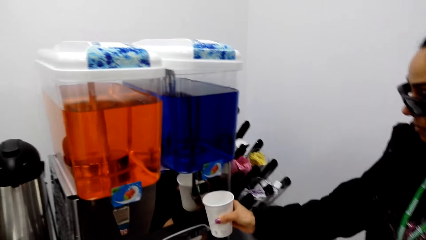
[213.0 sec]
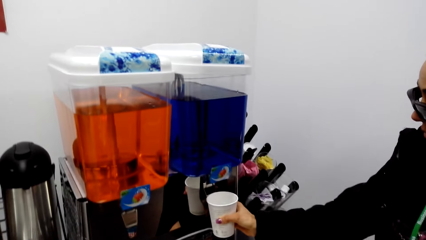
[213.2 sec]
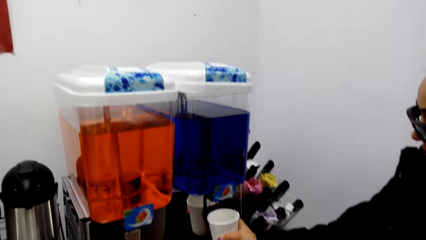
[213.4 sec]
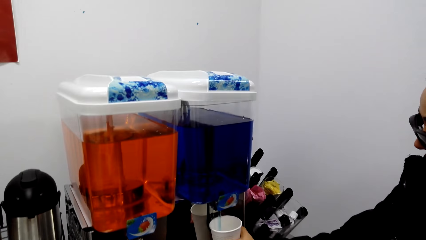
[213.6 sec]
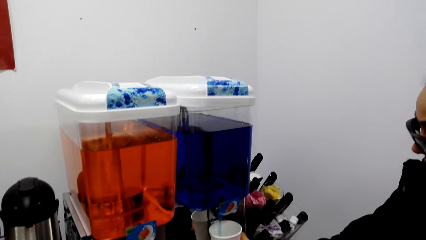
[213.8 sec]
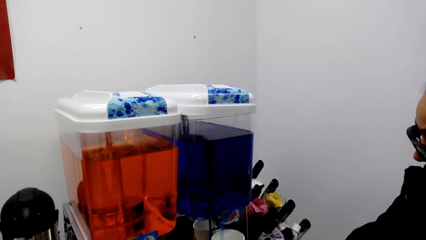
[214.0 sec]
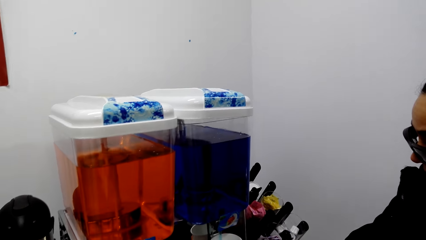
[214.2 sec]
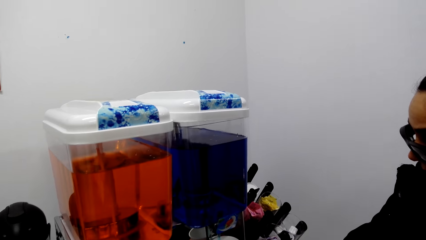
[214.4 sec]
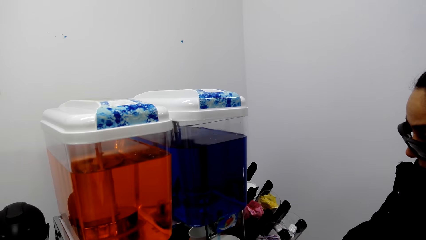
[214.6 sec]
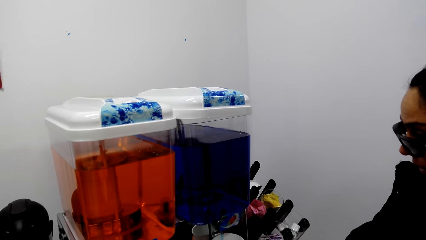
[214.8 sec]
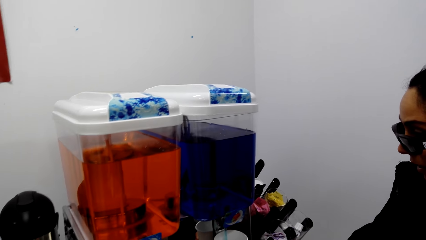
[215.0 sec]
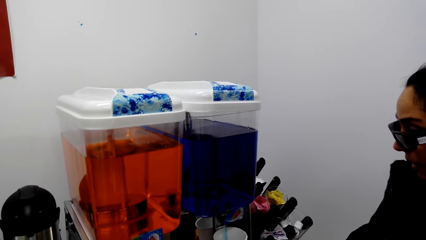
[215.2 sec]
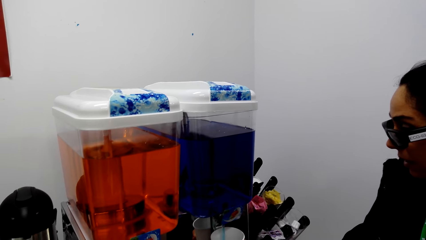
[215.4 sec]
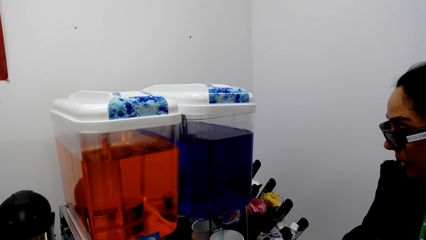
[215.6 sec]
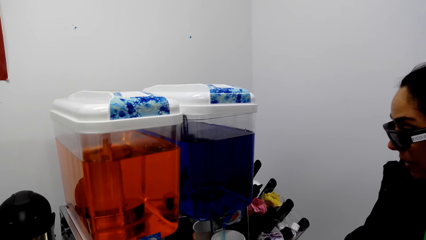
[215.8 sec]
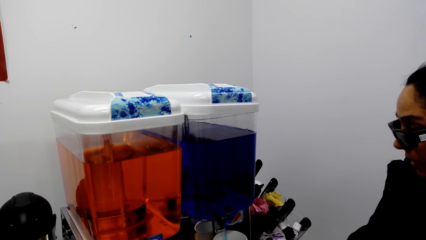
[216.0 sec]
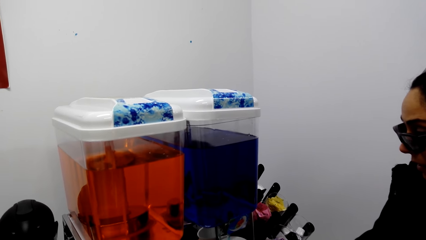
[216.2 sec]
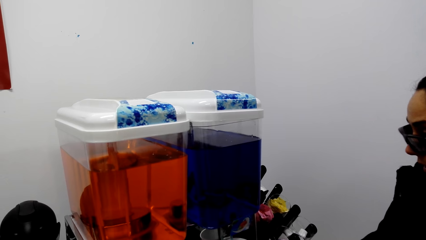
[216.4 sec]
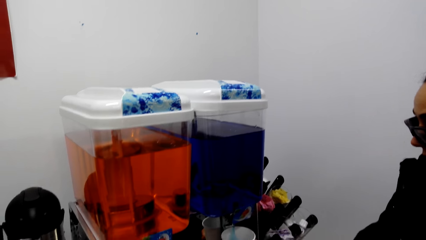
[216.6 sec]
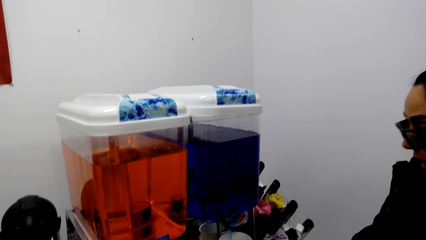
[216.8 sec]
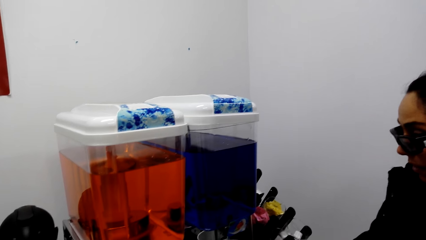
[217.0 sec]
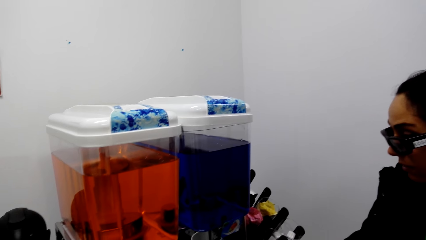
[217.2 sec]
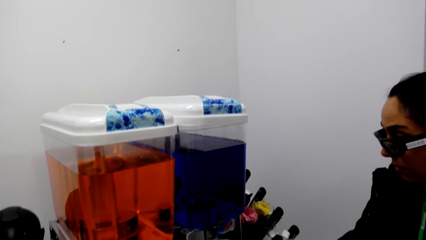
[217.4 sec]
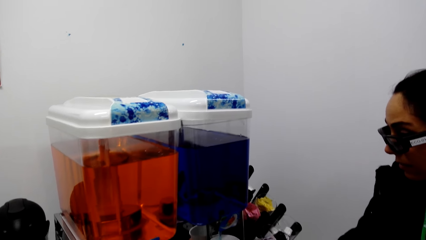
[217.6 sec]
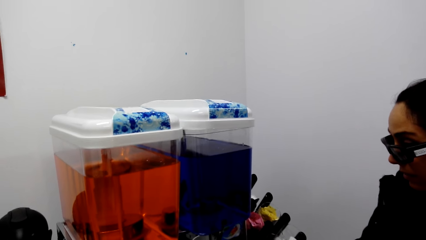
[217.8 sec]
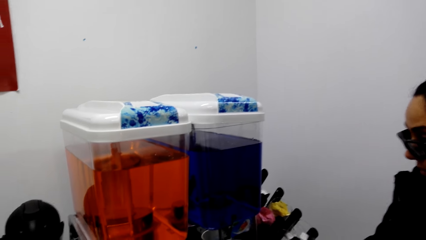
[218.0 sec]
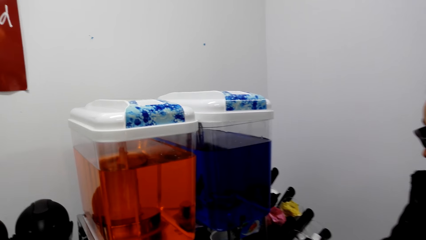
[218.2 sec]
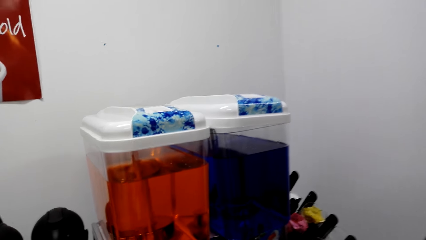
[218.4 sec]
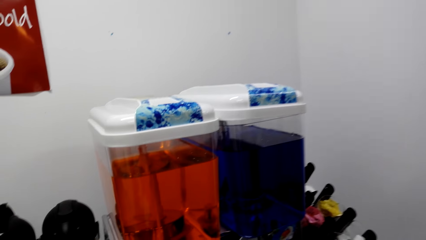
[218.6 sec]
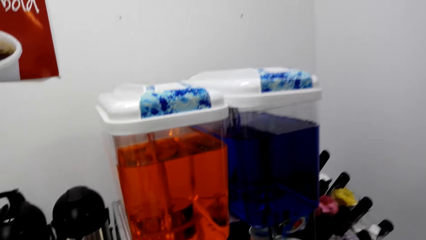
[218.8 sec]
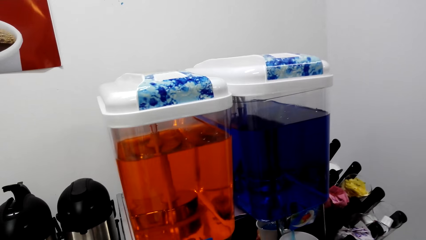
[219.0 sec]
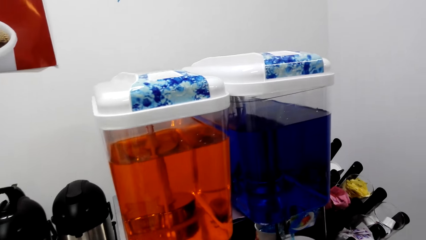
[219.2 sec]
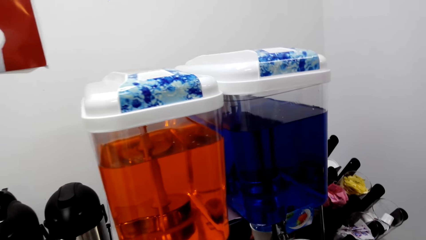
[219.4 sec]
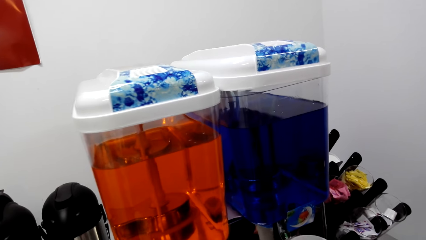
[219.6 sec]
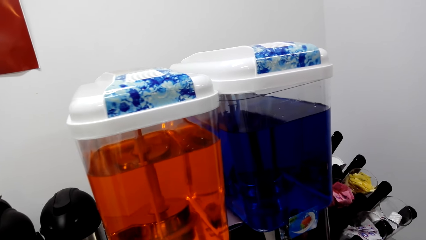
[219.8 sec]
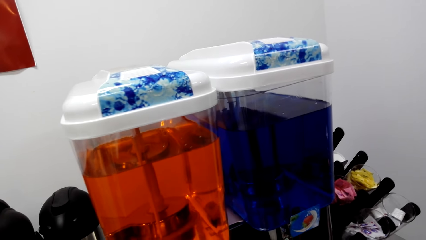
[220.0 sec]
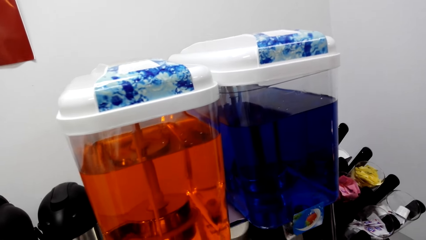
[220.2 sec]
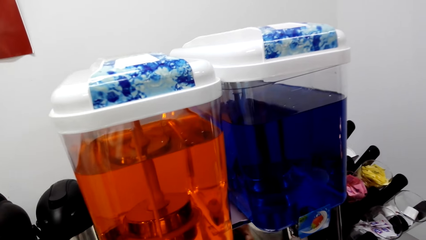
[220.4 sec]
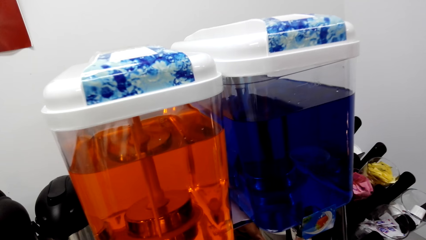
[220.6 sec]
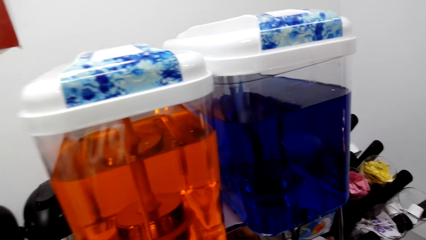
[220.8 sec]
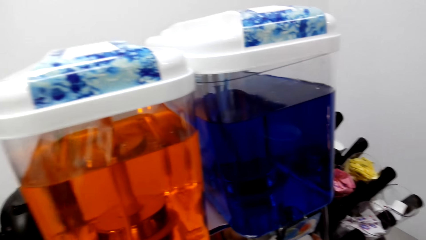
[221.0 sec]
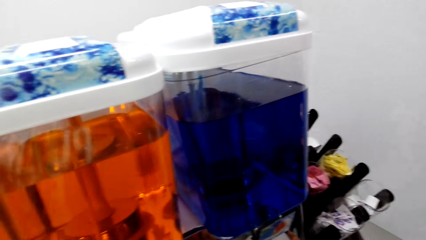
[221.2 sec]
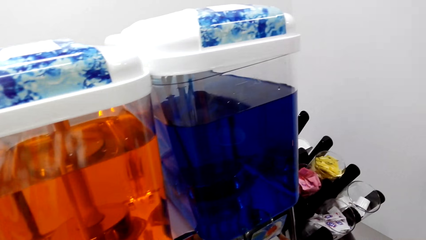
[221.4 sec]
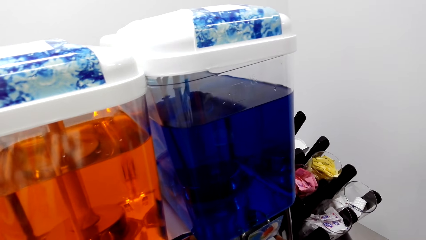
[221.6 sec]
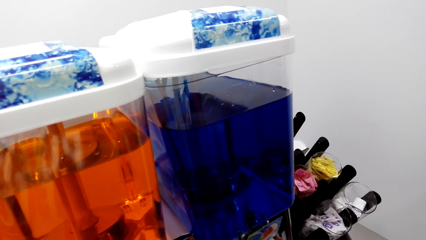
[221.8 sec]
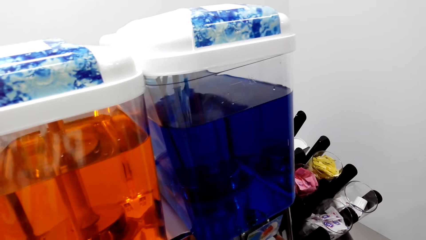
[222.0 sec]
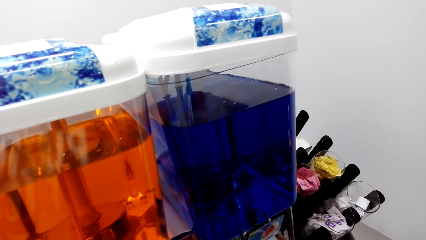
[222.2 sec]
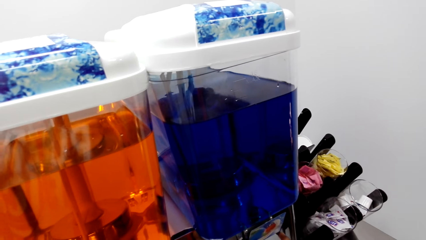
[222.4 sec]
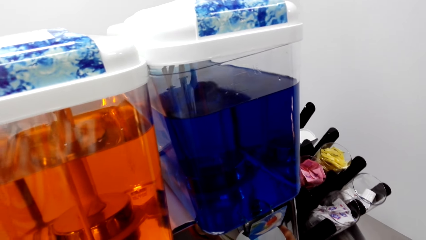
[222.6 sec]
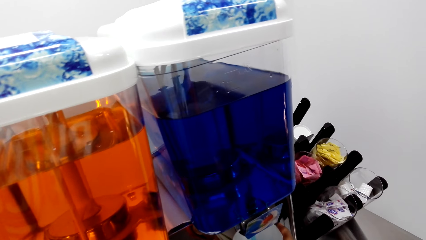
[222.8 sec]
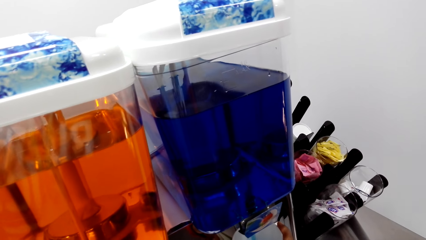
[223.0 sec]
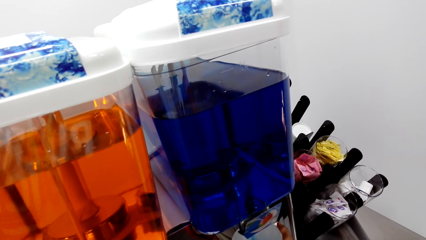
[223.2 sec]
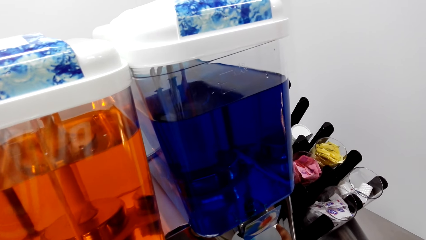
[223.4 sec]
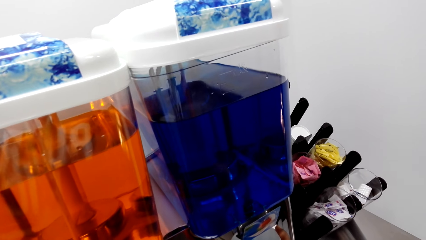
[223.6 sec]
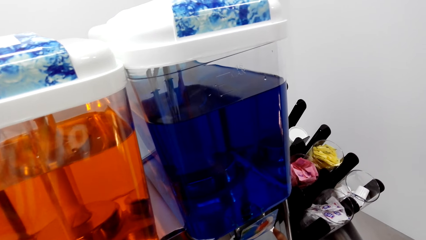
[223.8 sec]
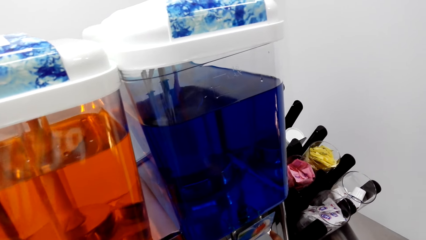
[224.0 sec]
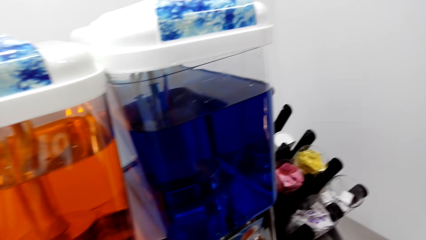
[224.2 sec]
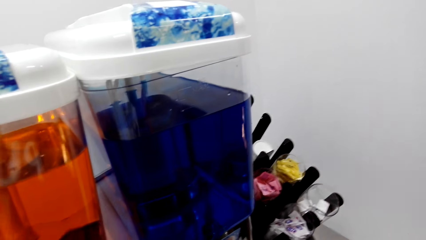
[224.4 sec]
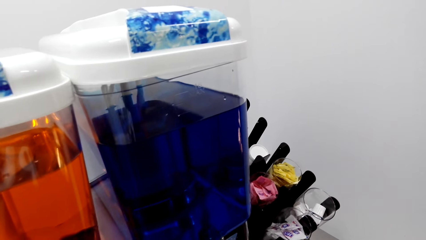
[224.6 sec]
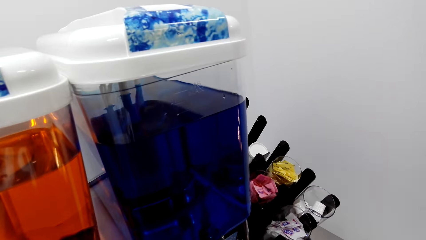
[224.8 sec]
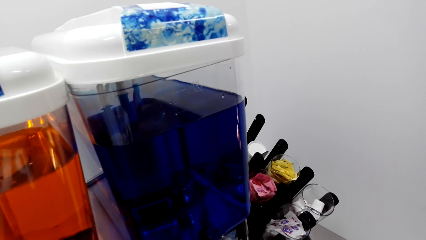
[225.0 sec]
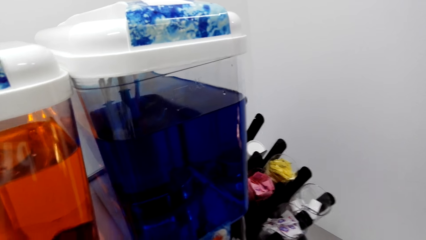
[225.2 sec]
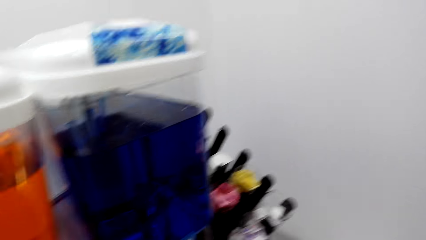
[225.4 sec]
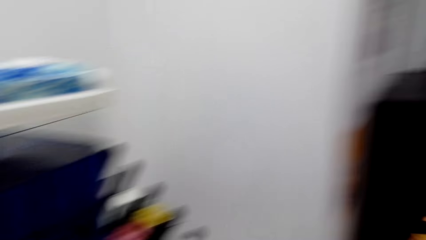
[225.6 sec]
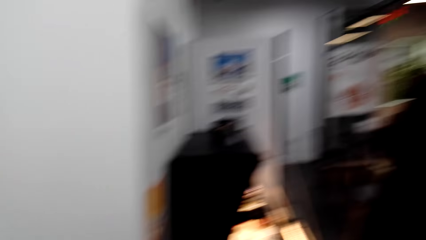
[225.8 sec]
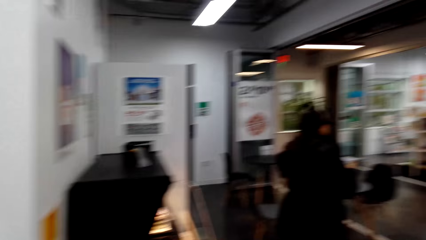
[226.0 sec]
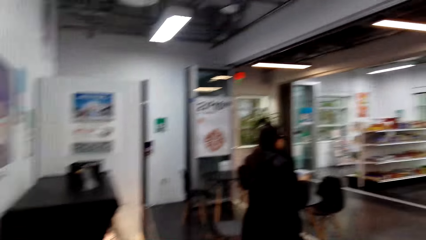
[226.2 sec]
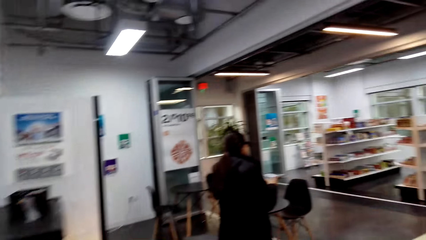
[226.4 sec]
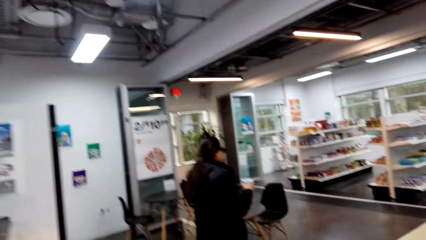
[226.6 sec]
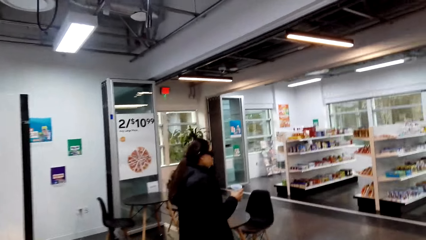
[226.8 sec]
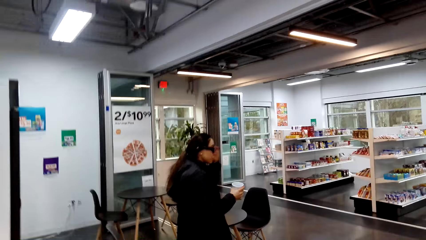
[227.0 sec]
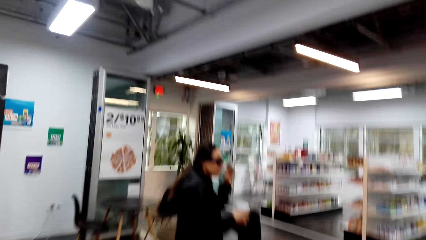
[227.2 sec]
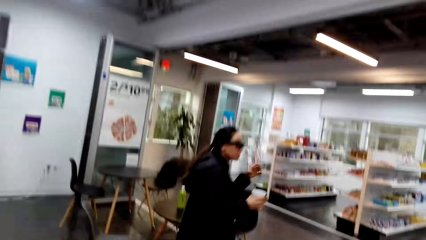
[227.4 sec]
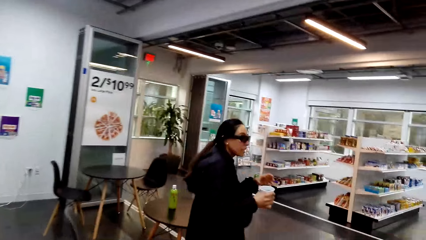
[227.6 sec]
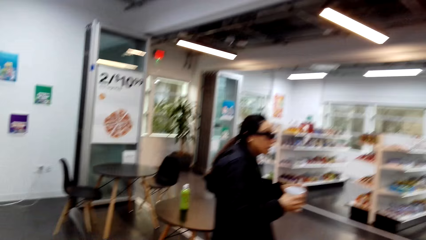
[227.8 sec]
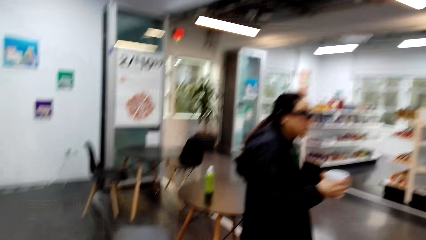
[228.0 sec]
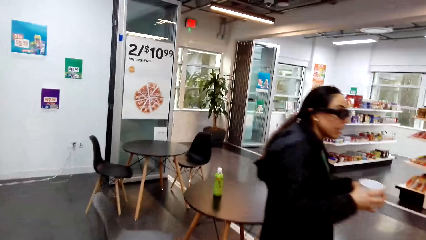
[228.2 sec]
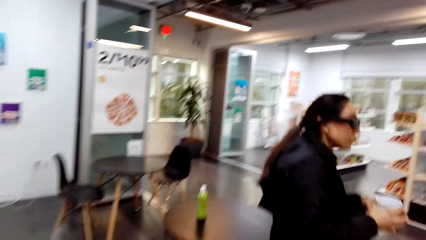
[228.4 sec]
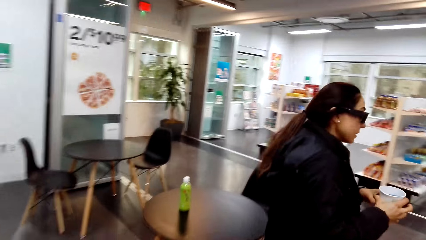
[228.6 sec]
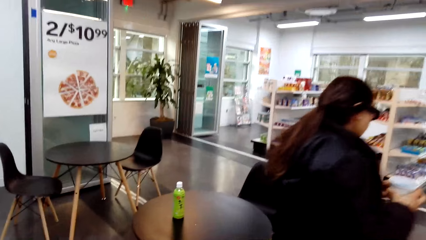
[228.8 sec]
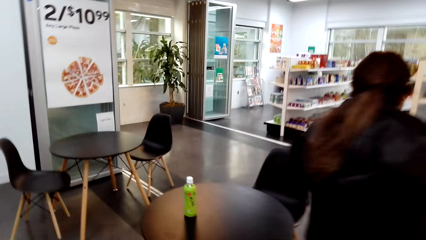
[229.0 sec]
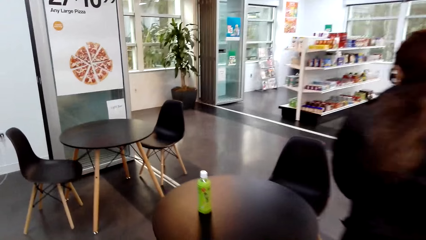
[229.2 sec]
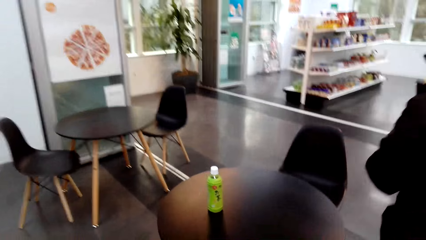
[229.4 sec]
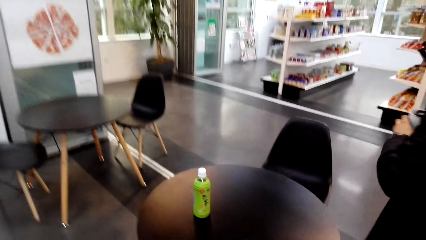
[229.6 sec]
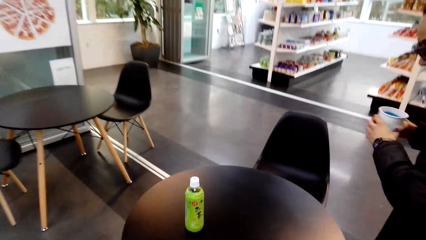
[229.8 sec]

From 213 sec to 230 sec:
A woman puts juice in a cup. The camera wearer fetches juice from the dispenser with a tumbler. They look around. They stare at the dispenser. They move the camera around. They walk around. They converse with the woman.
